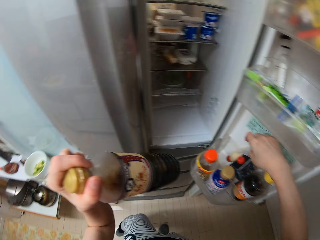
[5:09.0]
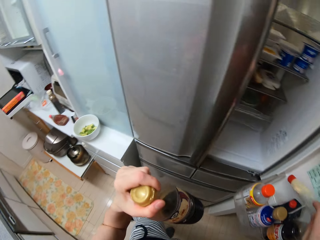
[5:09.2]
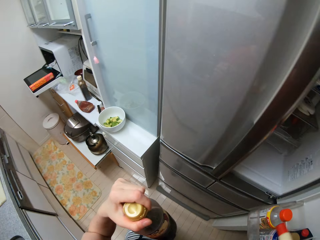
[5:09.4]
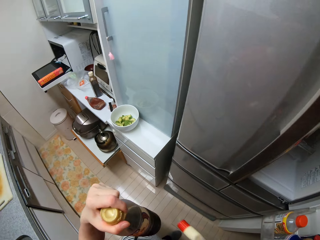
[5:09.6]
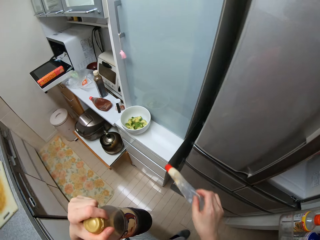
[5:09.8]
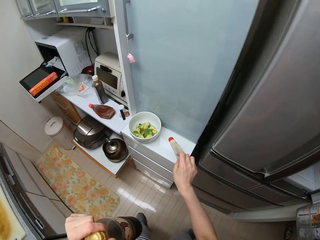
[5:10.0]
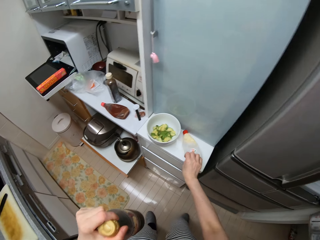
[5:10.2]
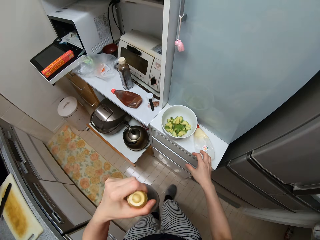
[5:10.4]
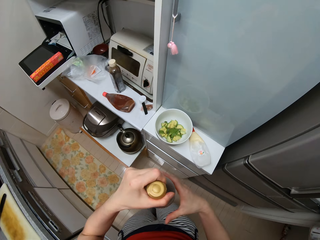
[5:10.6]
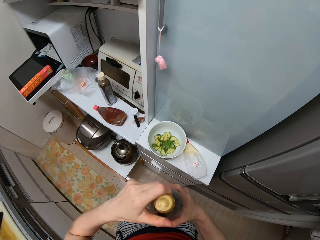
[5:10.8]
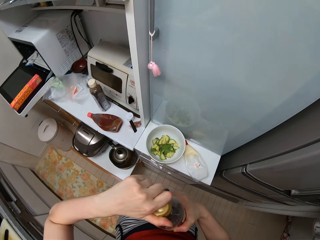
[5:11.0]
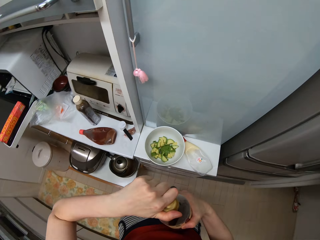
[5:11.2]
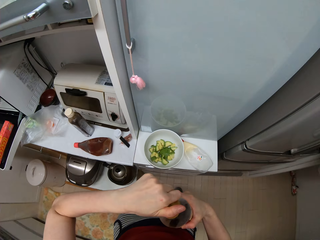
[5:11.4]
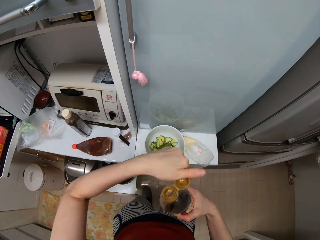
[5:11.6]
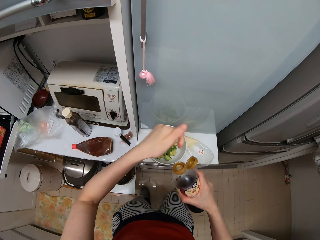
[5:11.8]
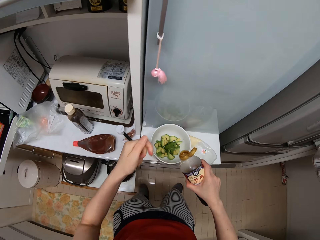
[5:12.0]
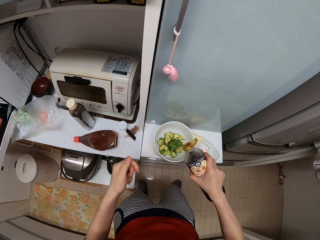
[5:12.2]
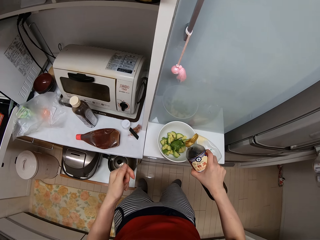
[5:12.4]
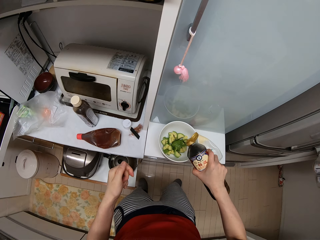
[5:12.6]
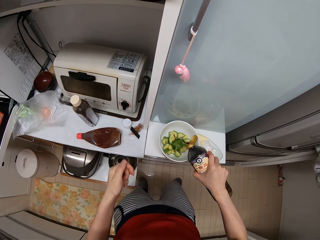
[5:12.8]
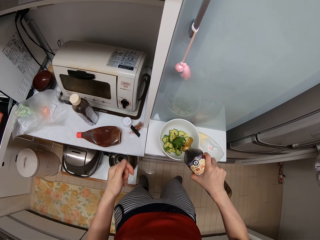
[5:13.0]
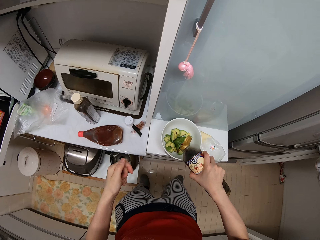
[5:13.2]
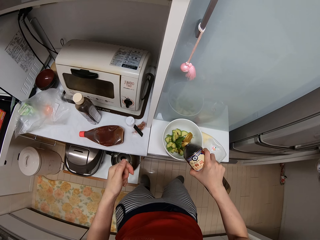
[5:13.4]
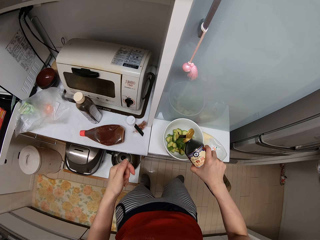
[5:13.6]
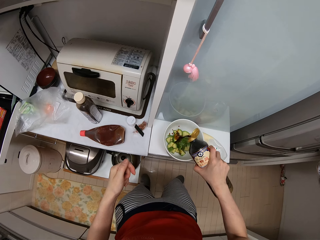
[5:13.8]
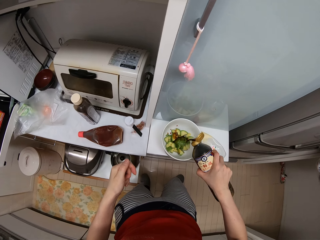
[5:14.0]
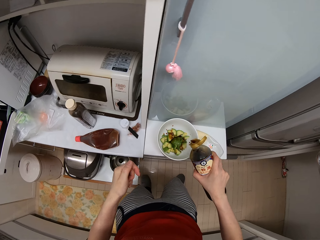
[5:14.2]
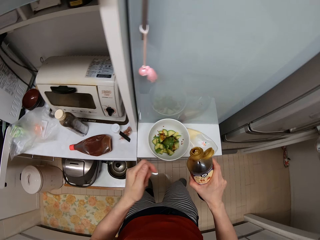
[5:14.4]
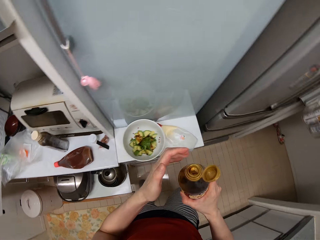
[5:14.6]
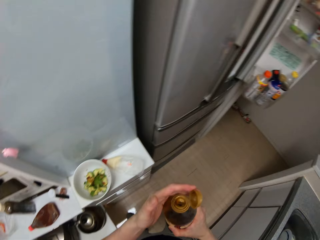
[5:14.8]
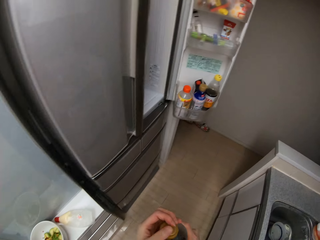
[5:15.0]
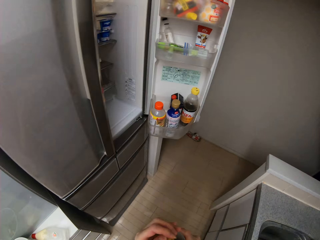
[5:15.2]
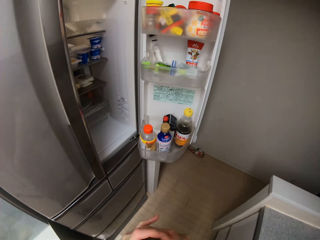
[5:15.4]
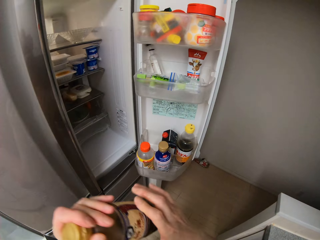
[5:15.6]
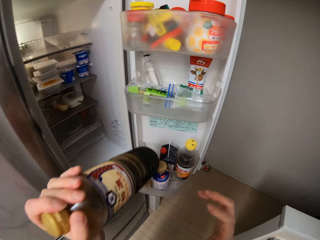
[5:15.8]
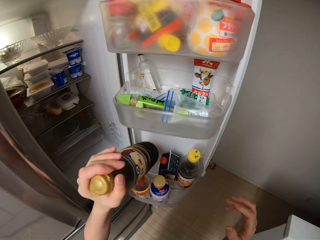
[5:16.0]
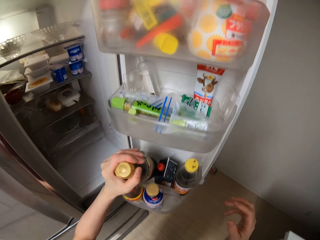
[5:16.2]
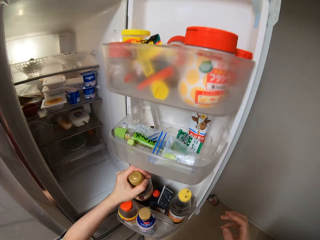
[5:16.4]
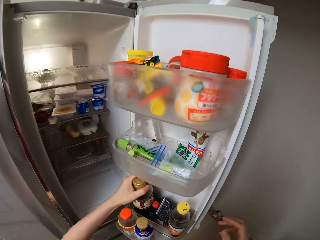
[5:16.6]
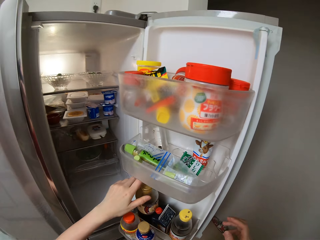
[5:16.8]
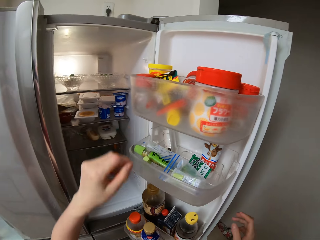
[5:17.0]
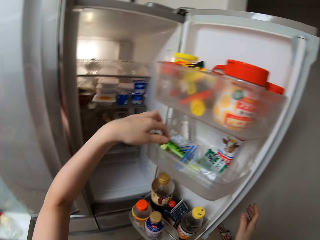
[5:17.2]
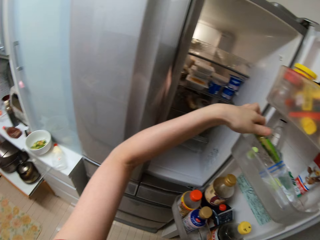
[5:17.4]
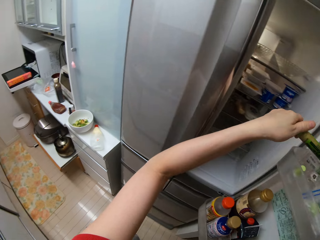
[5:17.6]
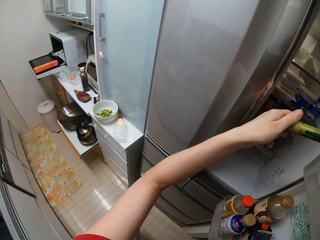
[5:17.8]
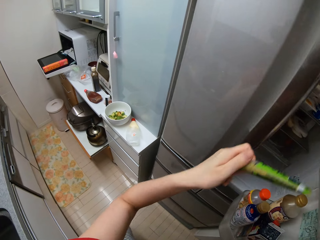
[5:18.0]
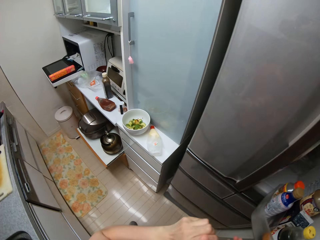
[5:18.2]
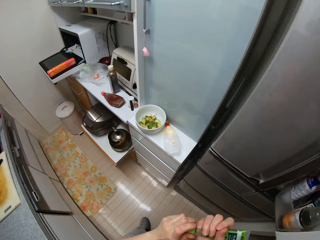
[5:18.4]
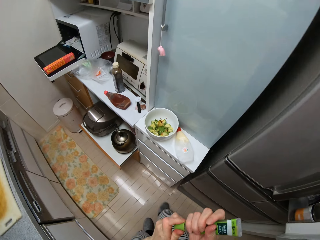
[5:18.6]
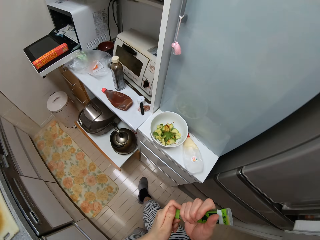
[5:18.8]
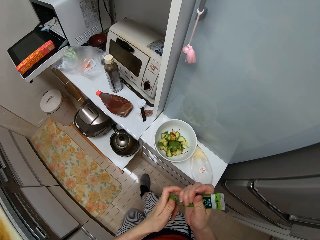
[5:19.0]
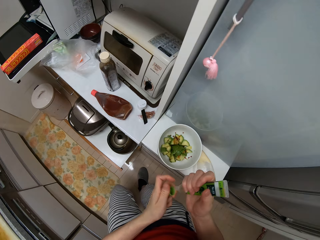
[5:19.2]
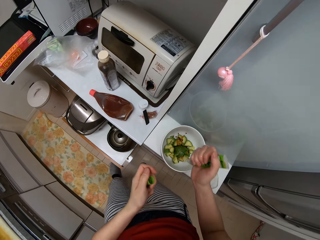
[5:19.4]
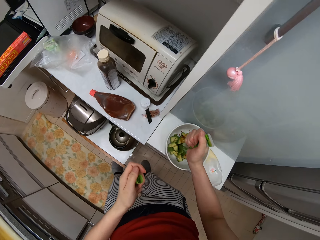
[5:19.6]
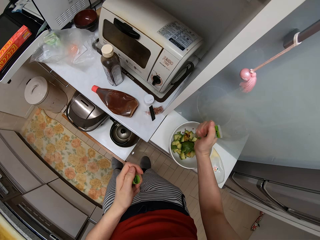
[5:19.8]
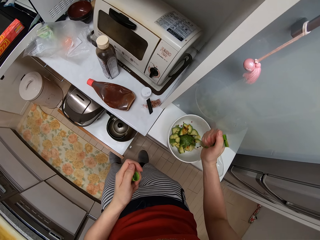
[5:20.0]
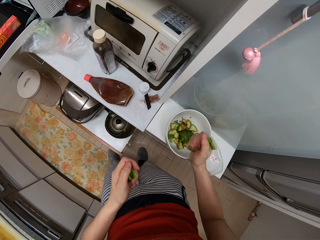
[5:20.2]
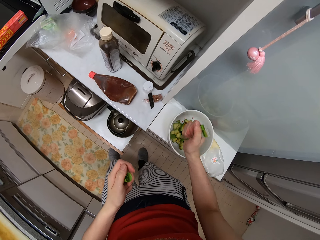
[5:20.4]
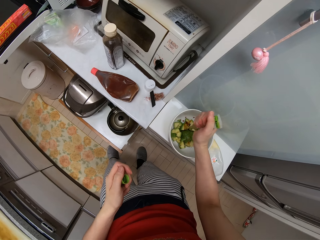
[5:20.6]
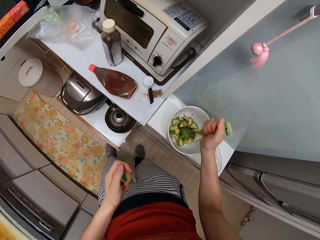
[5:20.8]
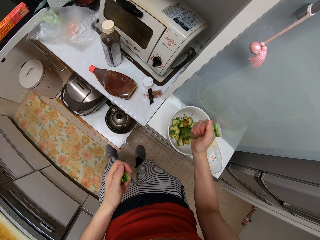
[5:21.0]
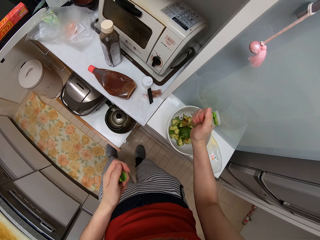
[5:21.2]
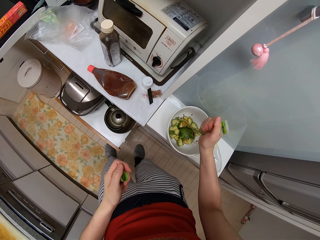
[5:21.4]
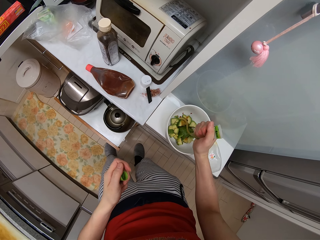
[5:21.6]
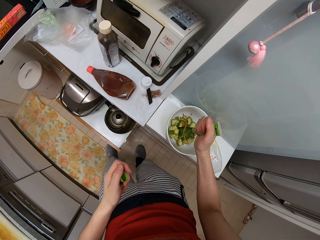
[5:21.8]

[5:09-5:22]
The camera wearer picks up a bottle from a fridge. They put down the bottle on a table. They open up a lid from the bottle of soy sauce with a hand. They pour fluid from the bottle in a bowl. They close up the lid on the bottle. They walk around a kitchen. They put the bottle in the fridge. They pick up a mustard bottle from the fridge. They close the fridge. They open up a lid from the mustard bottle. They sprinkle mustard in the bowl.

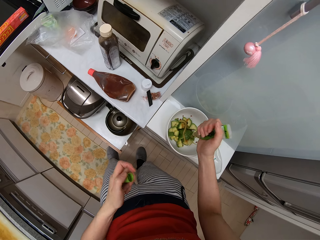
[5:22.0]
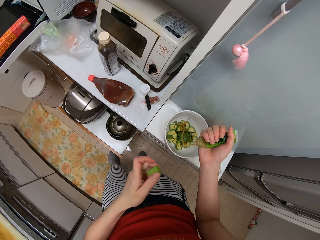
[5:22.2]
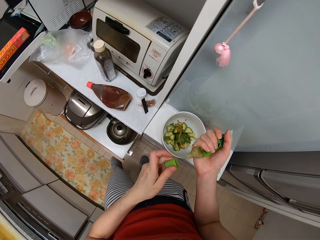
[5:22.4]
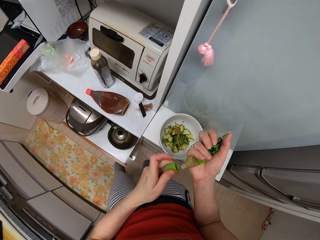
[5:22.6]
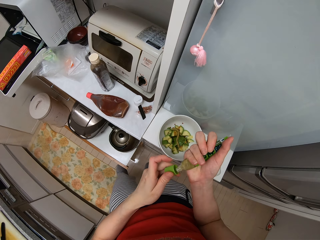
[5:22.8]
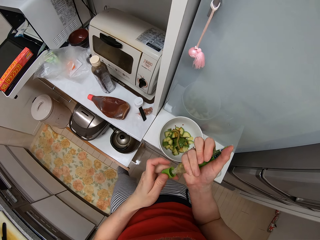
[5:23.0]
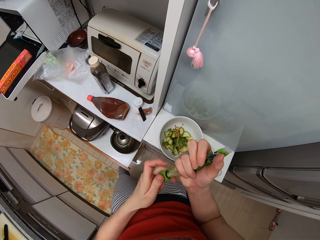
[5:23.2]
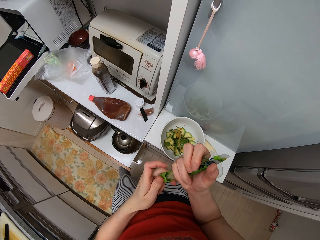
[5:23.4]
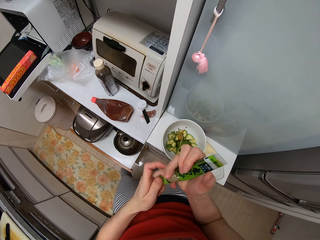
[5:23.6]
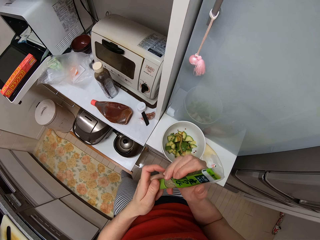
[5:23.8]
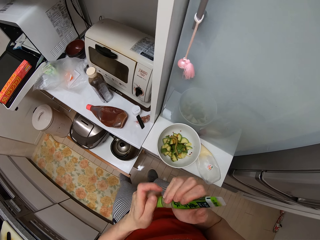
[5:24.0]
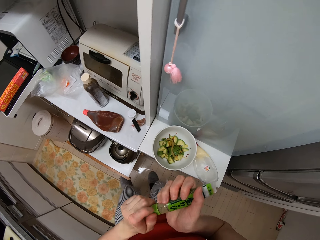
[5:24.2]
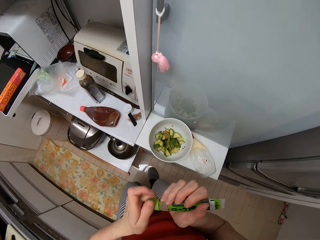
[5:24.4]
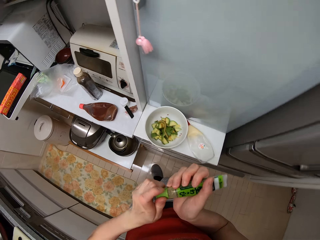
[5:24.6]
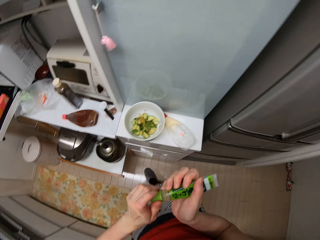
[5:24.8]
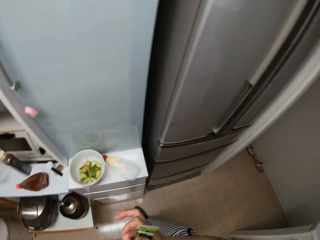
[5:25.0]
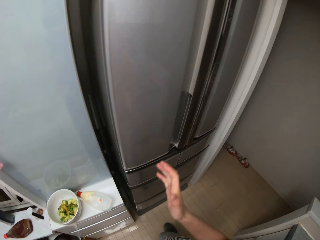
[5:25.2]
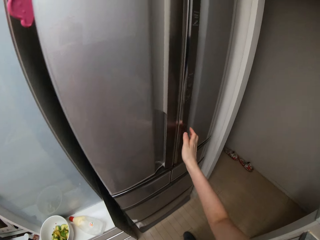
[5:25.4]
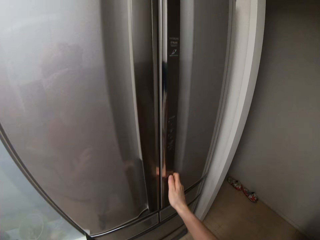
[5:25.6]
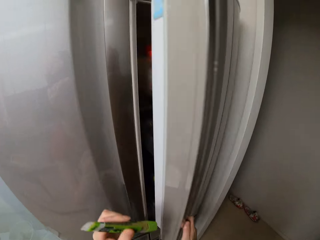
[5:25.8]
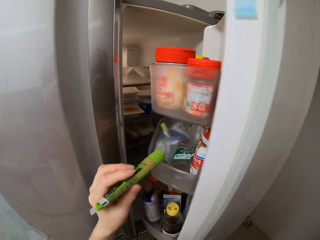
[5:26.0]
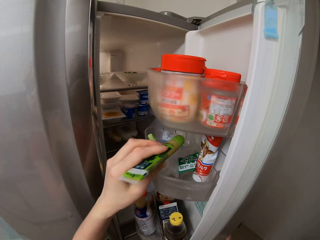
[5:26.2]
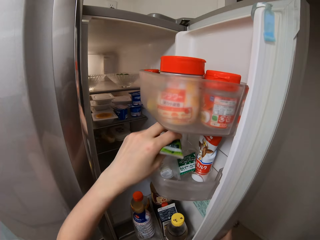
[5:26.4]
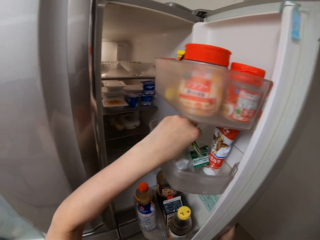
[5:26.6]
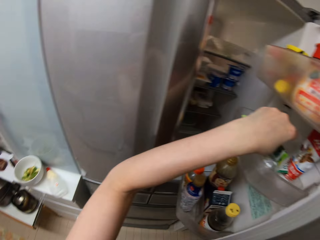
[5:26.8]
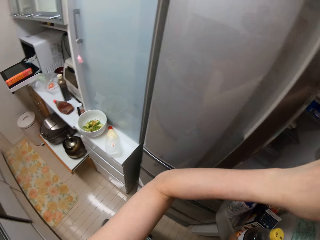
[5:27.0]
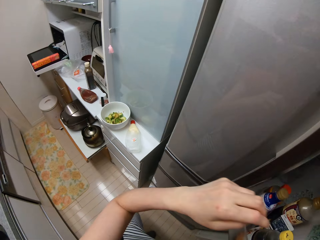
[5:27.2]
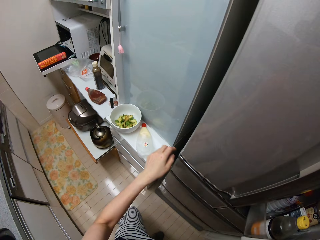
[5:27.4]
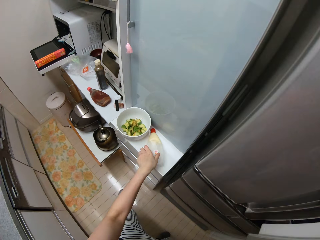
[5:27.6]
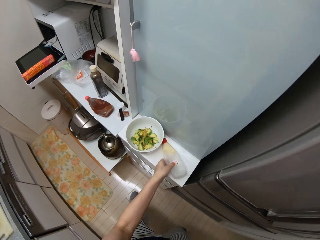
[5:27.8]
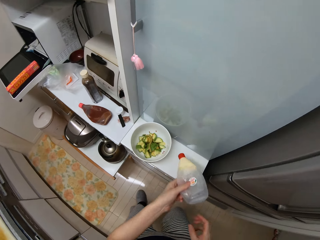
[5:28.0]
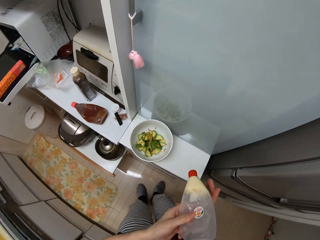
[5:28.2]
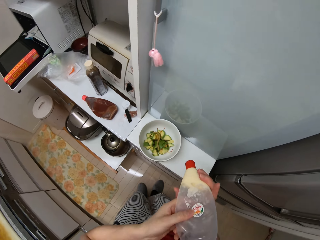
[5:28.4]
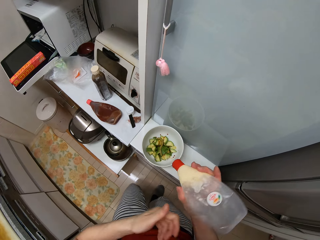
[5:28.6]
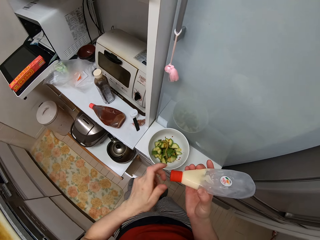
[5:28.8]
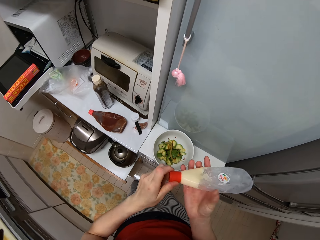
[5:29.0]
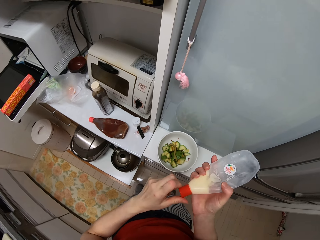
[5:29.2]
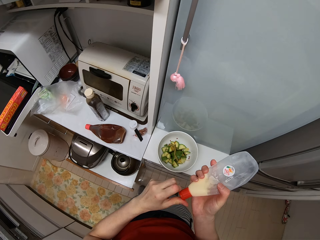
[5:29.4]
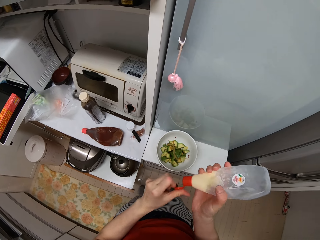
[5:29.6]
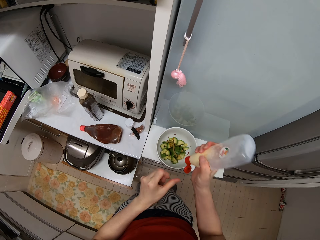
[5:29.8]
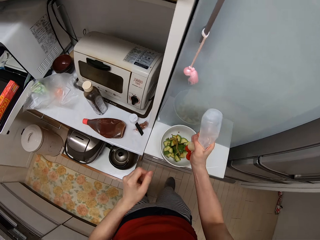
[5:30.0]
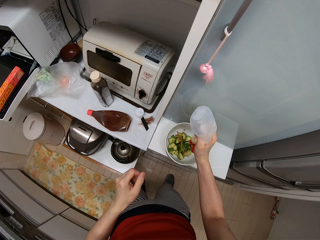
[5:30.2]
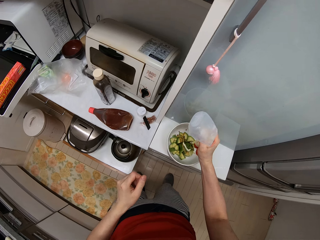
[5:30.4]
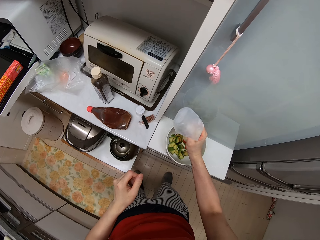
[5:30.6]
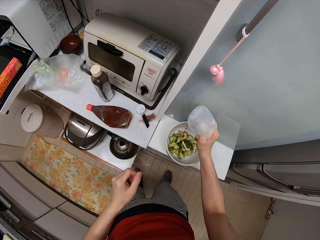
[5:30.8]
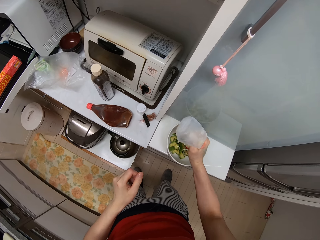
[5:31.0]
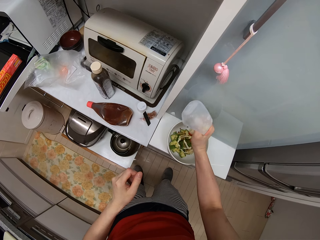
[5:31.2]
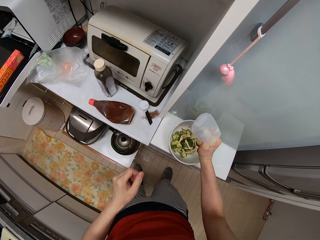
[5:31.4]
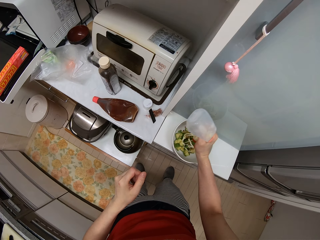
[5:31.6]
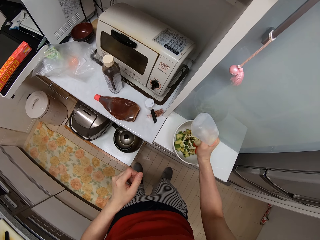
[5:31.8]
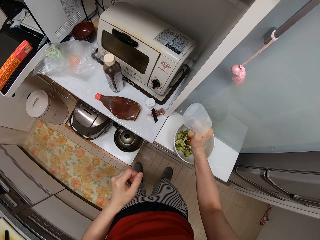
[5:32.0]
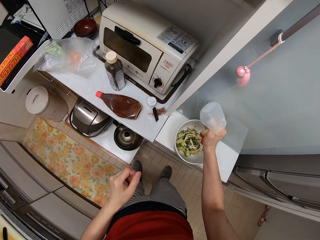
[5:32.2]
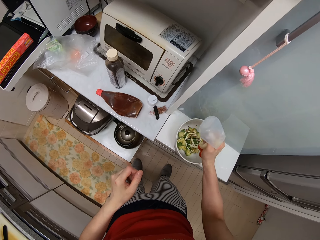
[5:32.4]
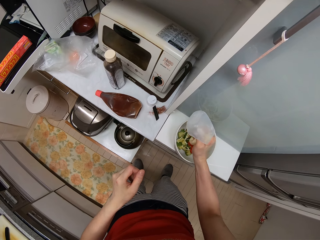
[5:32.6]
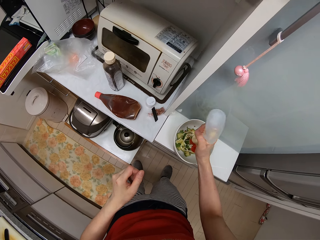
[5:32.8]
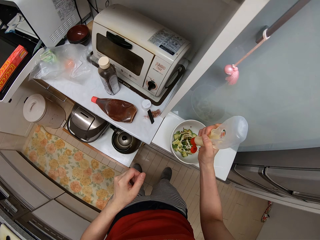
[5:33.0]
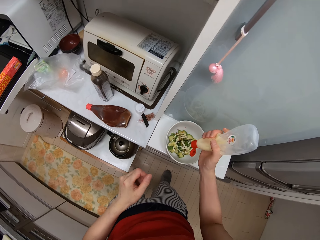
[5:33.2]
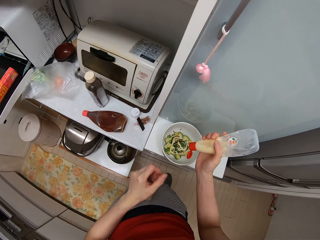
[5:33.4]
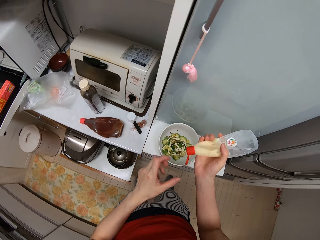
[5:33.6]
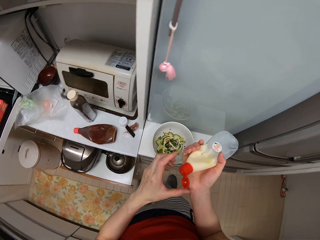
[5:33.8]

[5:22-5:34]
The camera wearer closes up a mustard bottle with a hand. They open up a fridge with a hand. They put the mustard bottle in the fridge. They close the fridge. They pick up a mayonnaise bottle from a table. They open up a lid from the mayonnaise bottle. They sprinkle mayonnaise in a bowl.
